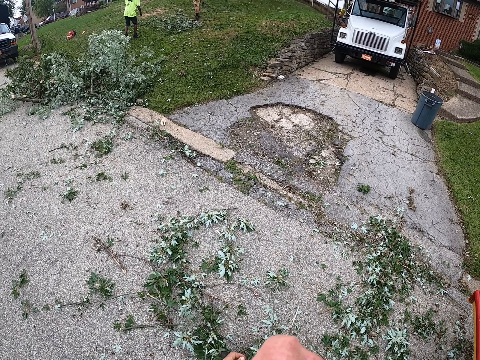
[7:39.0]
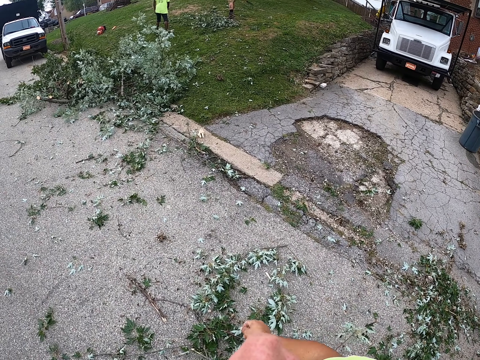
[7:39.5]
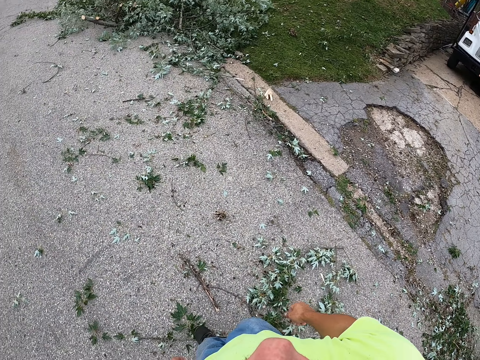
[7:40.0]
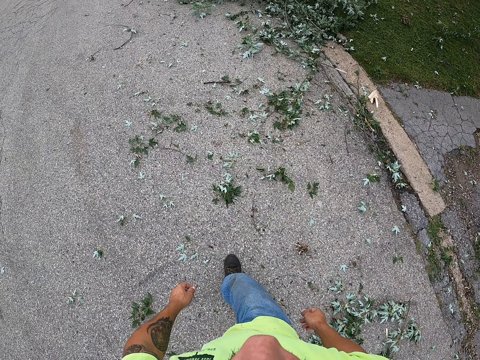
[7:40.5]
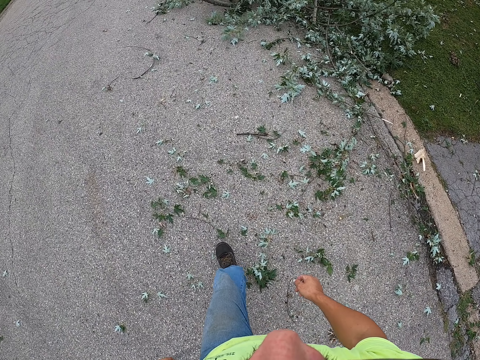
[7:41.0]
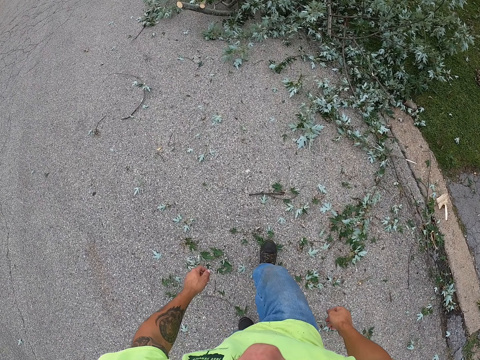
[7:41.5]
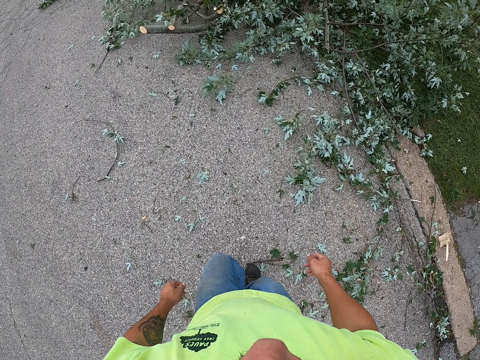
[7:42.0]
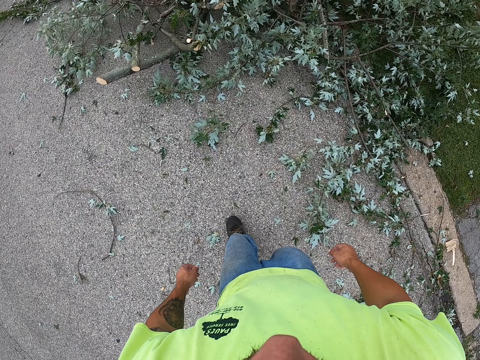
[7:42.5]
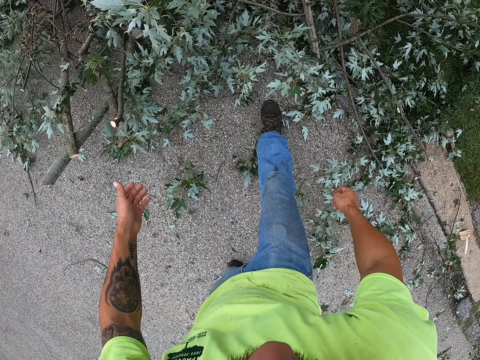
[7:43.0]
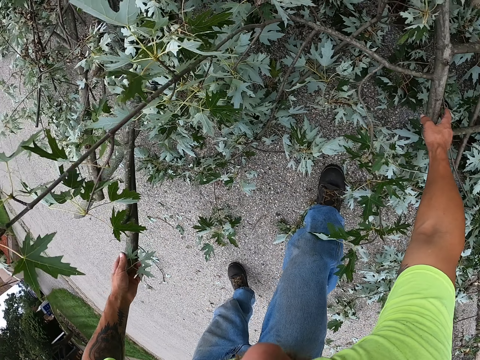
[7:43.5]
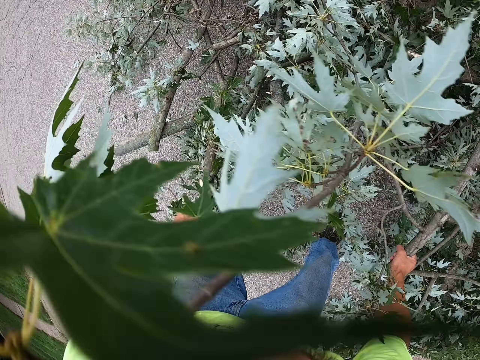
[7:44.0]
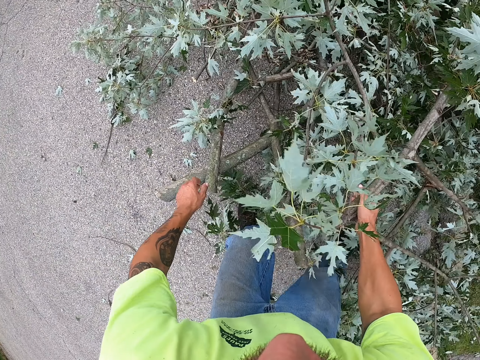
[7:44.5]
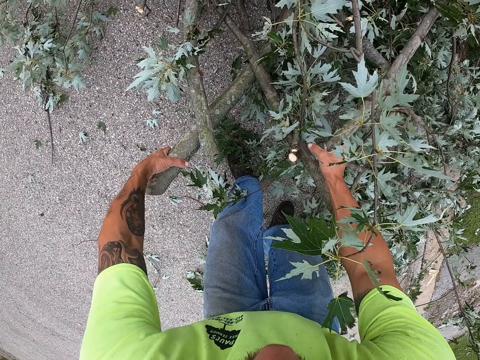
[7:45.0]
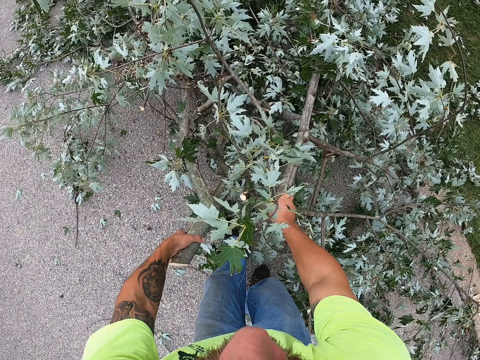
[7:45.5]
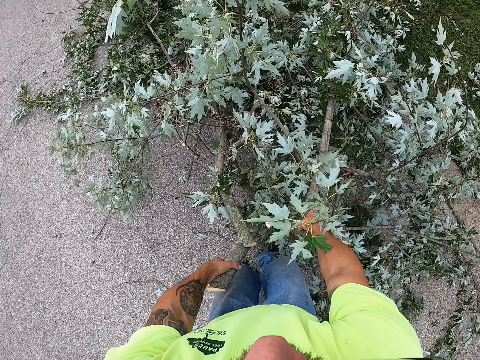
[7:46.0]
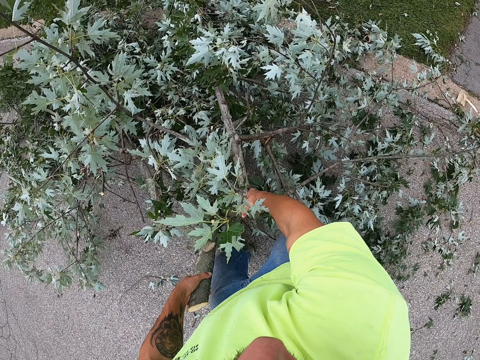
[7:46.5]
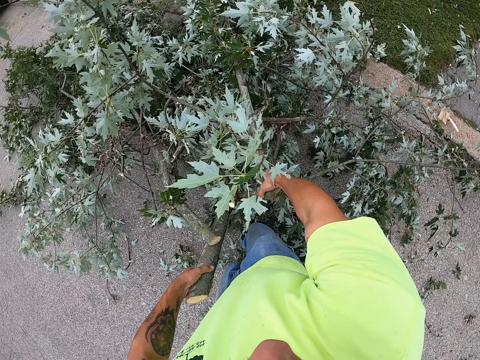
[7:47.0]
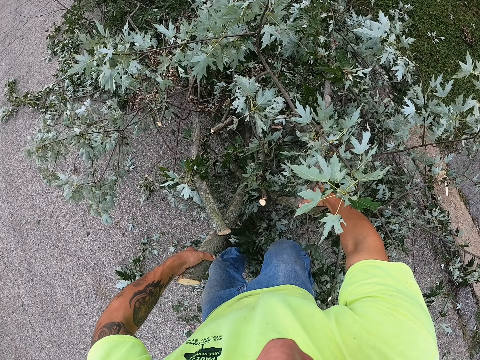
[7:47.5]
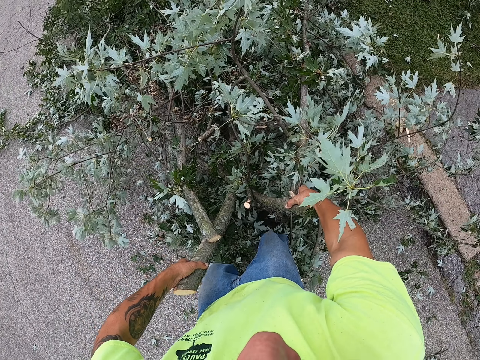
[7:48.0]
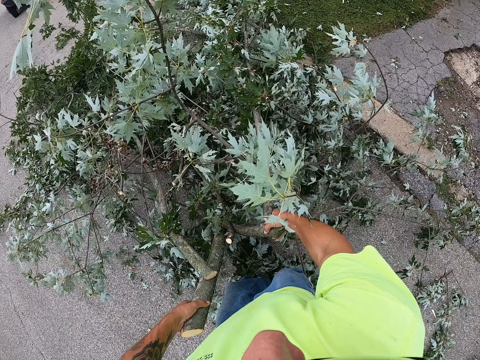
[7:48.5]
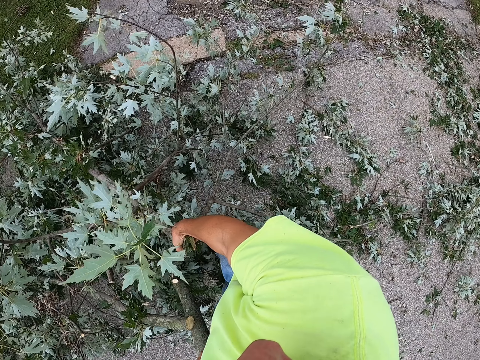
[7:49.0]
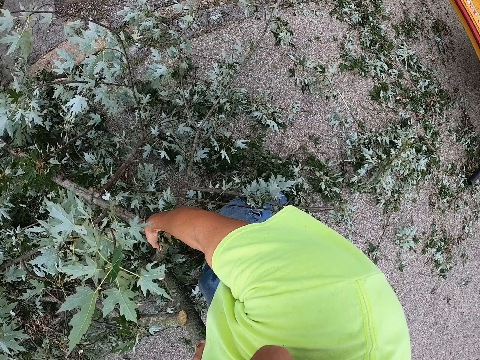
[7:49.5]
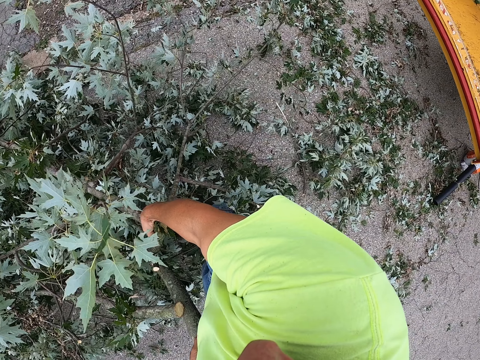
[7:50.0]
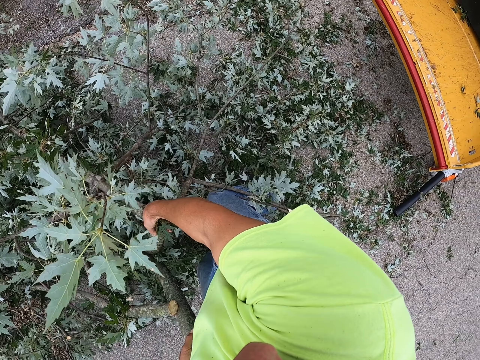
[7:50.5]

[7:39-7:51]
The camera wearer walks. He drags some shrubs on the ground with his hands. He picks branches and grabs the branches.

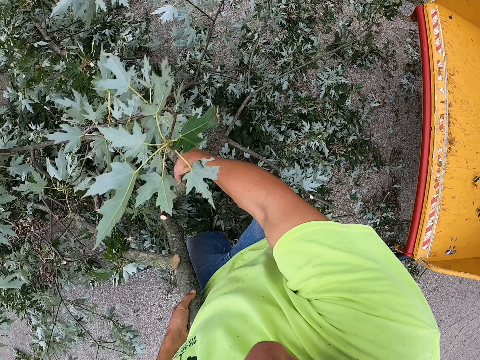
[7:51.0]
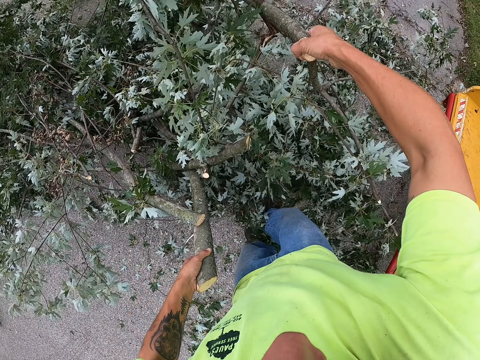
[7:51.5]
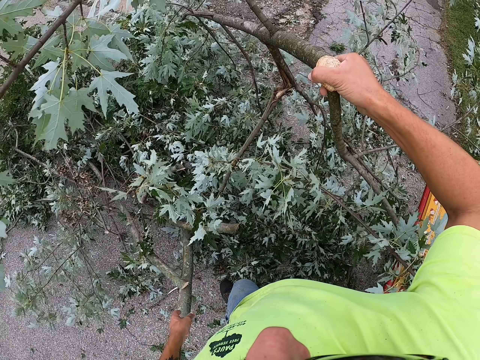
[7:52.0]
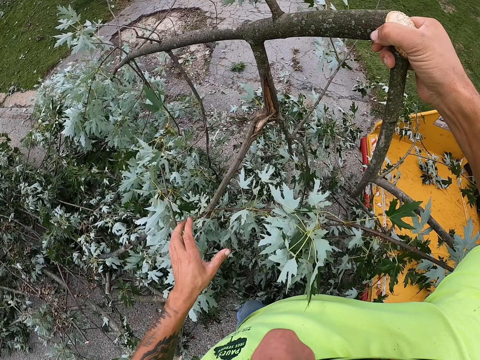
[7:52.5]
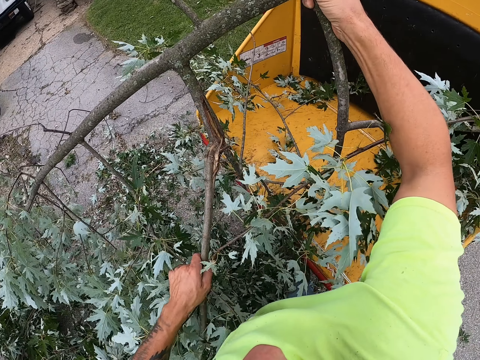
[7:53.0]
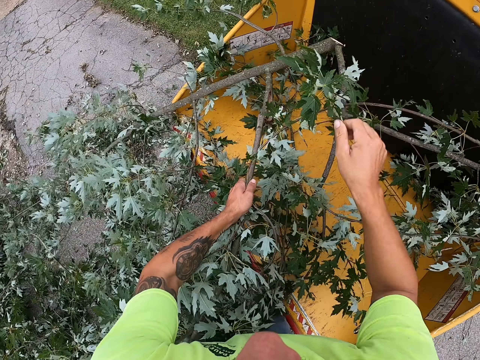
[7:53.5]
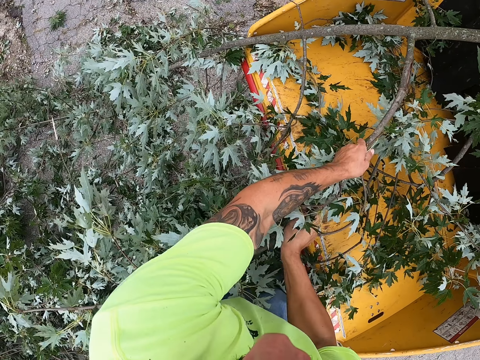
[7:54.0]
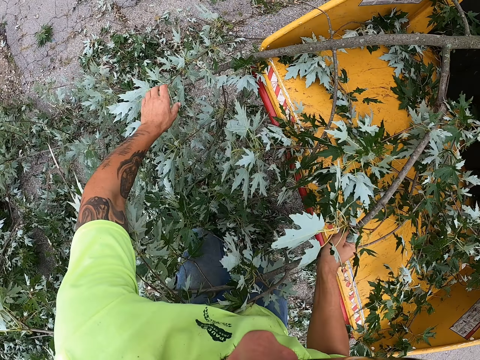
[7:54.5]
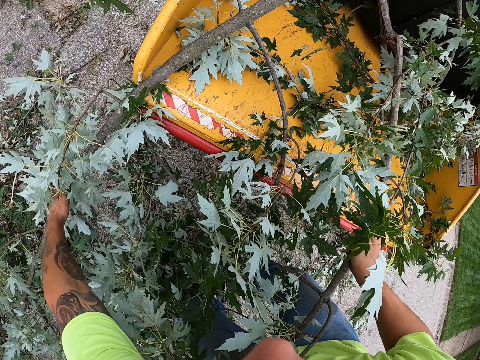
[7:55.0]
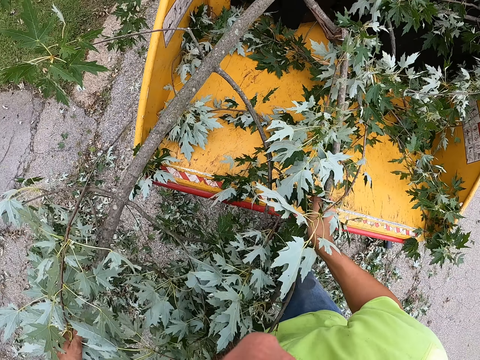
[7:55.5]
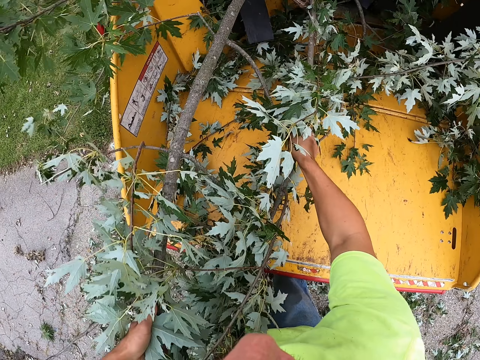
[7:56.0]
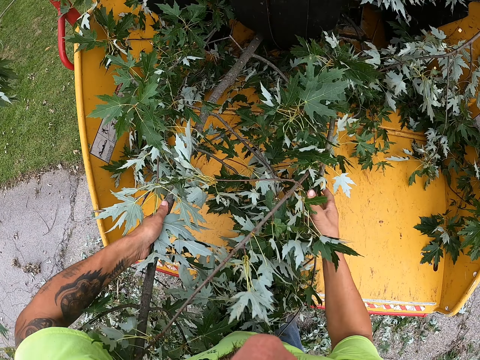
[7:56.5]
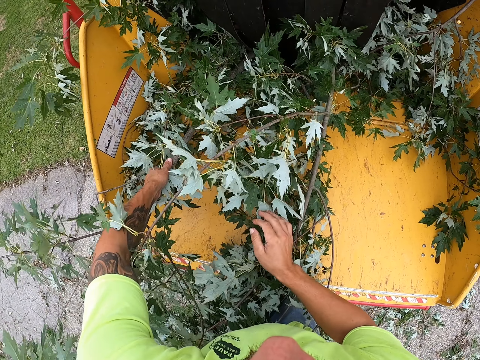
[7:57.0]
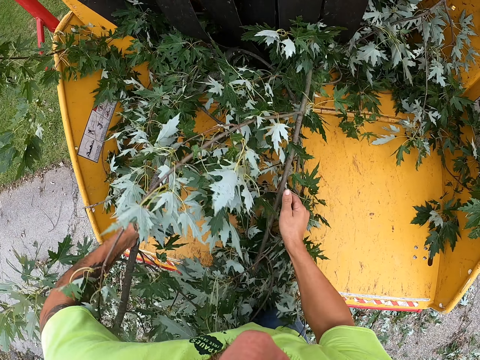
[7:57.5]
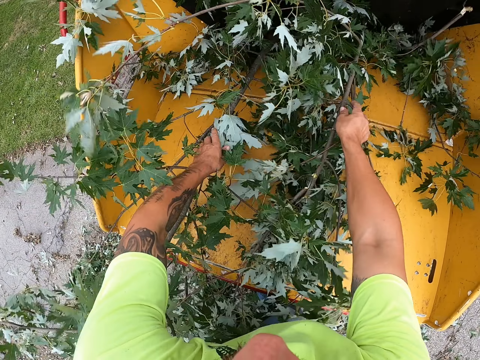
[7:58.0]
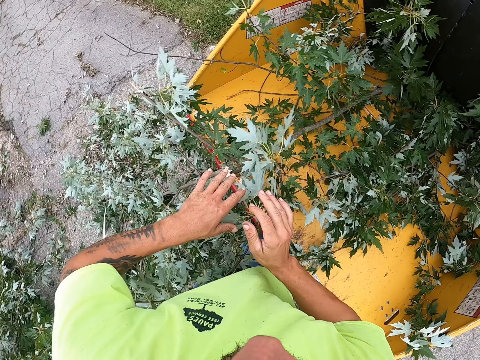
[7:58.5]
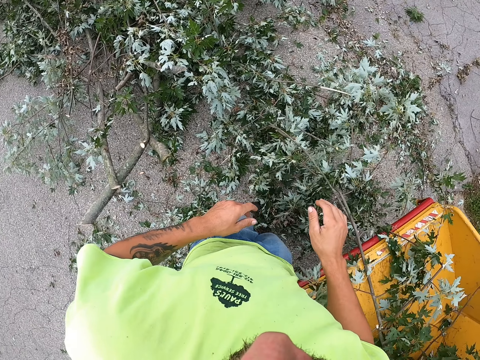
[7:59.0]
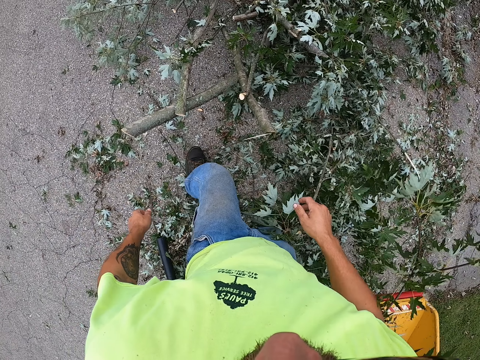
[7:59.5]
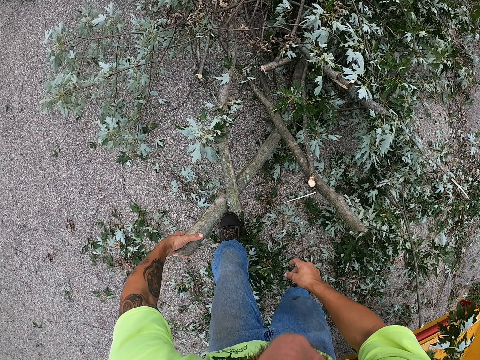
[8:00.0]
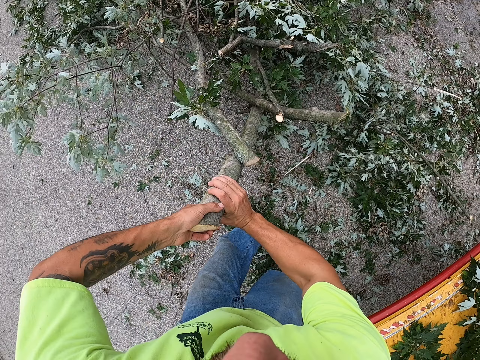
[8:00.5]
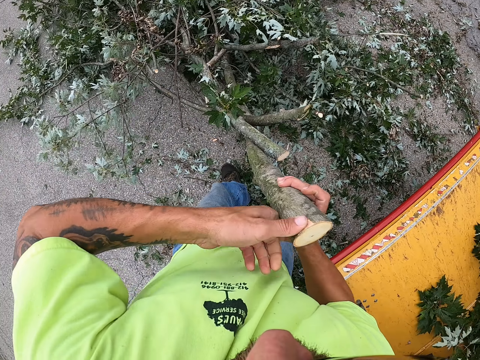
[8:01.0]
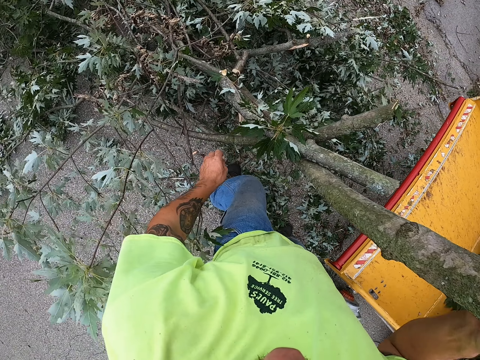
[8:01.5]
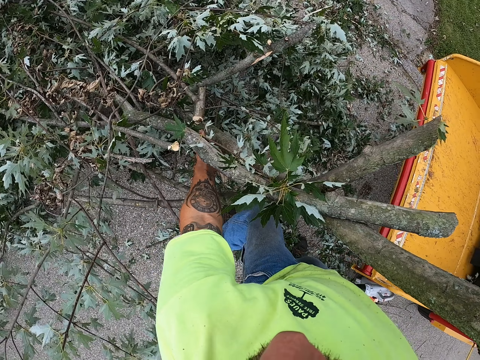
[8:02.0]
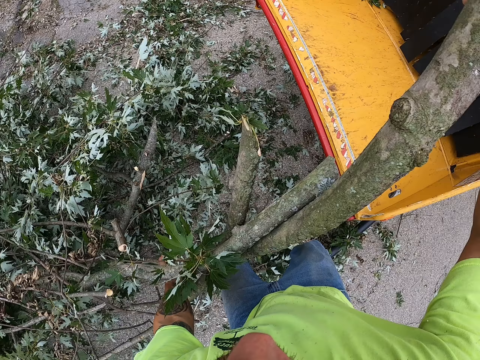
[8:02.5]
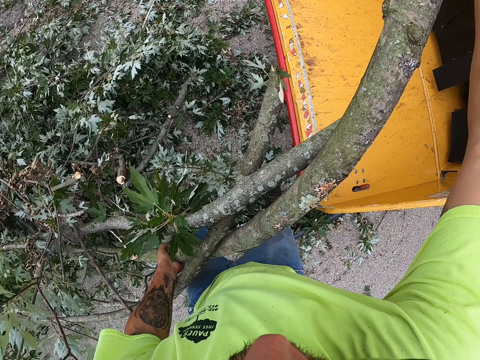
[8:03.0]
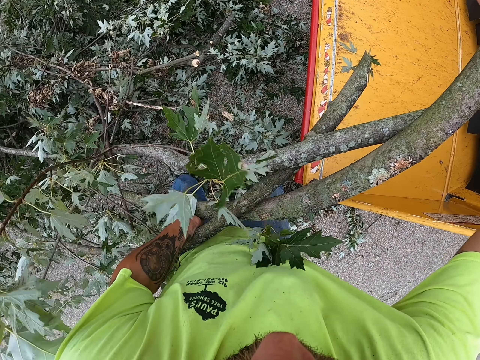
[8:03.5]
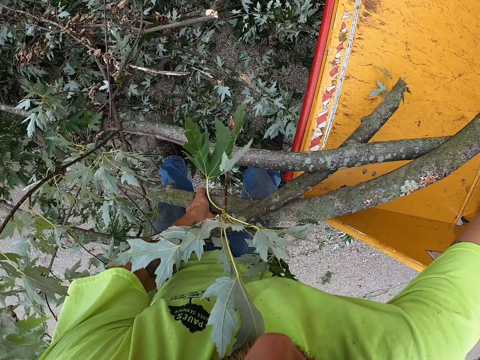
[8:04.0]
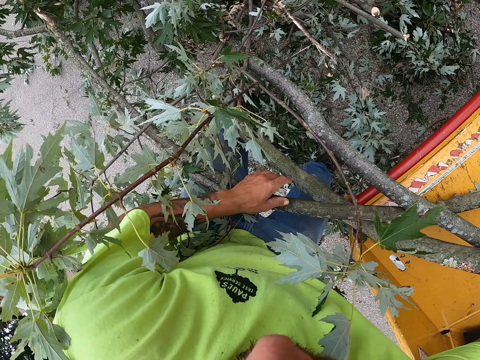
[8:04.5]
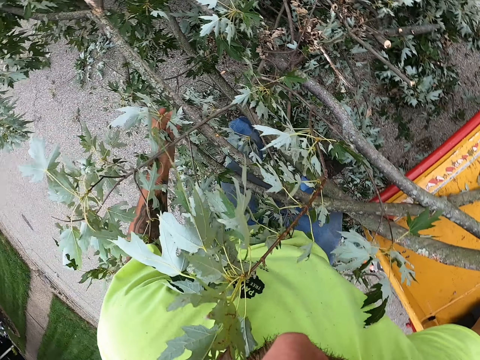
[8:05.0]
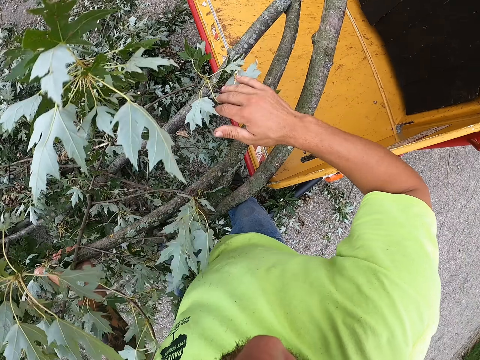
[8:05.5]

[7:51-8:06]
The camera wearer drops the shrub in the wood chipper with his hands. He pushes the shrubs into the wood chipper with both hands. He drags the shrubs on the ground into the wood chipper with his hands. He pushes the shrubs into the wood chipper with both hands.
